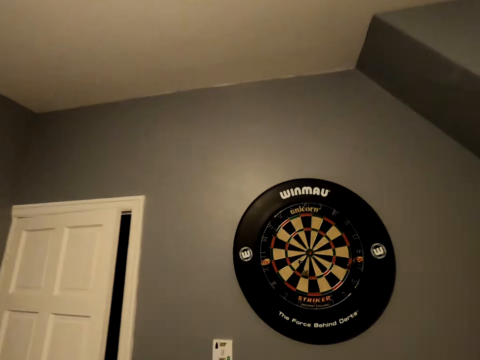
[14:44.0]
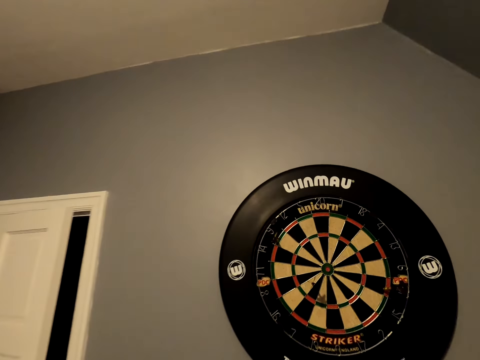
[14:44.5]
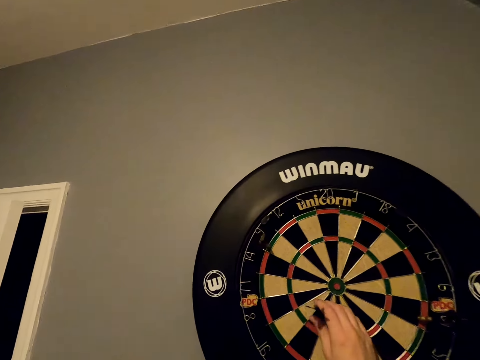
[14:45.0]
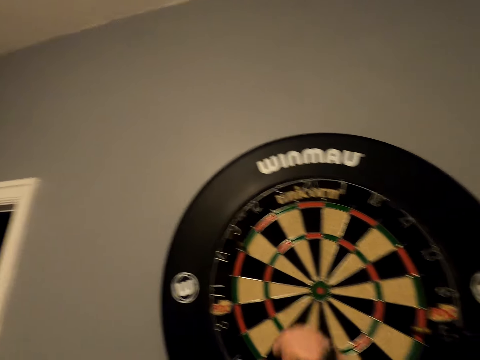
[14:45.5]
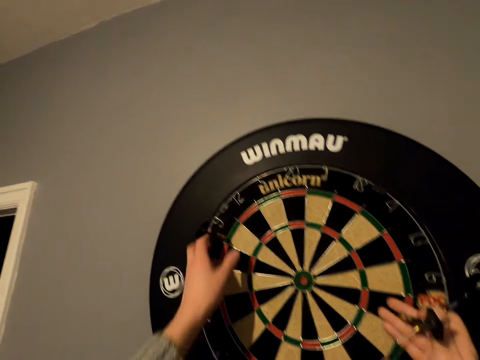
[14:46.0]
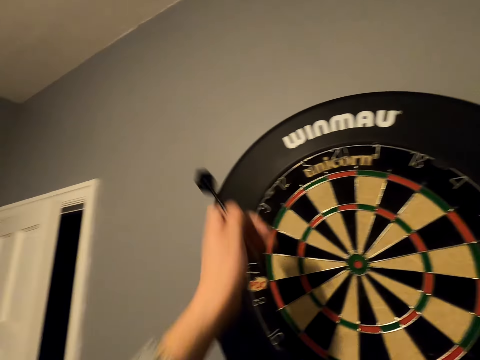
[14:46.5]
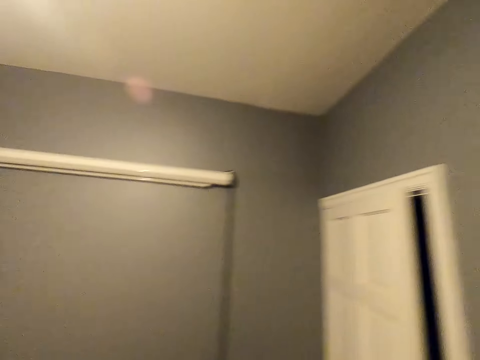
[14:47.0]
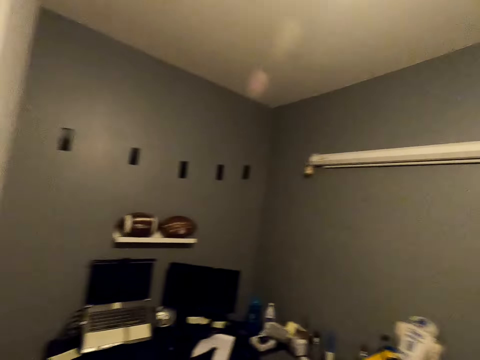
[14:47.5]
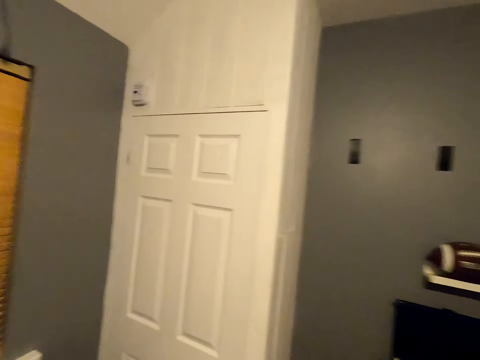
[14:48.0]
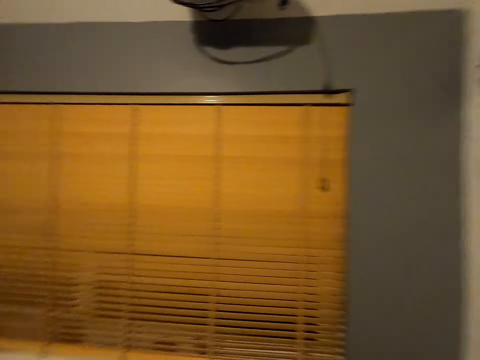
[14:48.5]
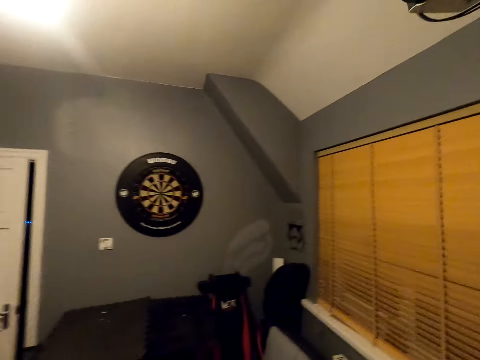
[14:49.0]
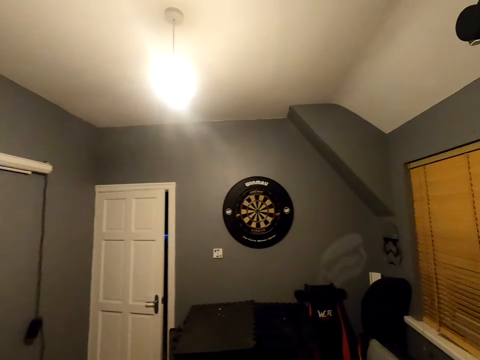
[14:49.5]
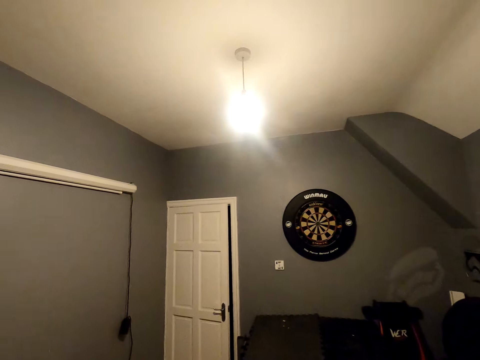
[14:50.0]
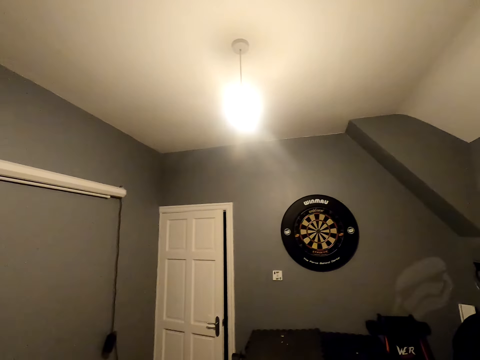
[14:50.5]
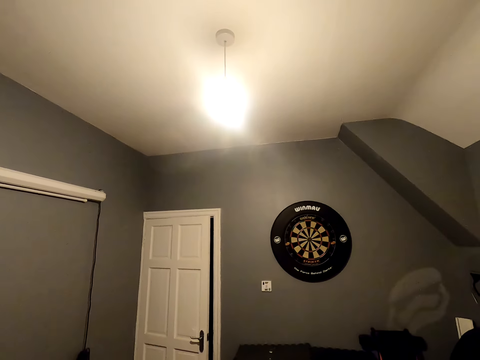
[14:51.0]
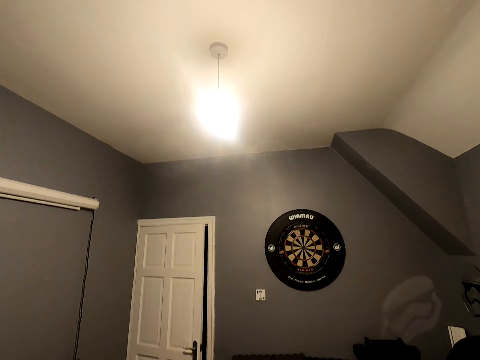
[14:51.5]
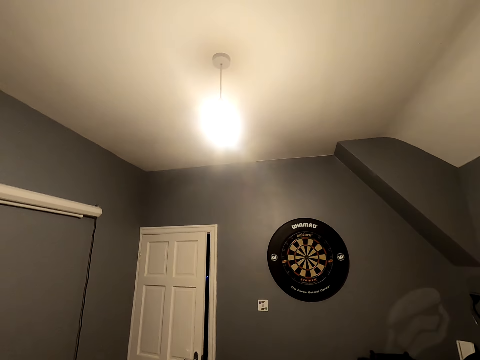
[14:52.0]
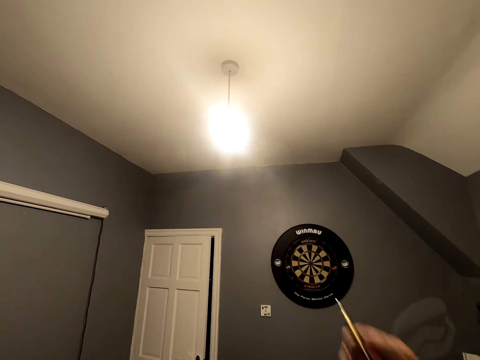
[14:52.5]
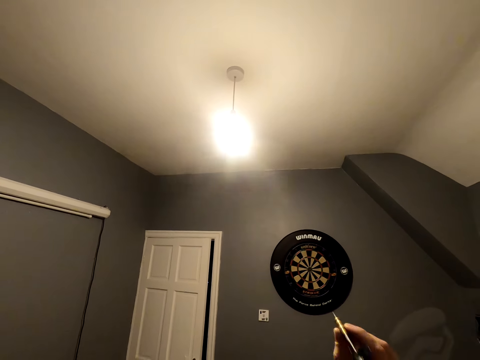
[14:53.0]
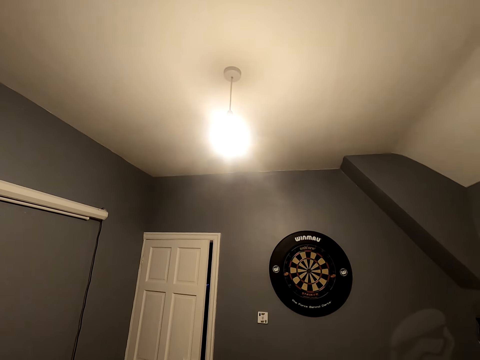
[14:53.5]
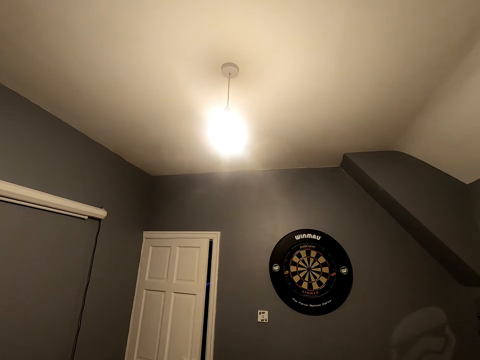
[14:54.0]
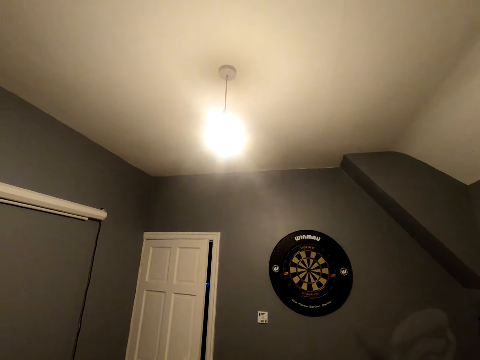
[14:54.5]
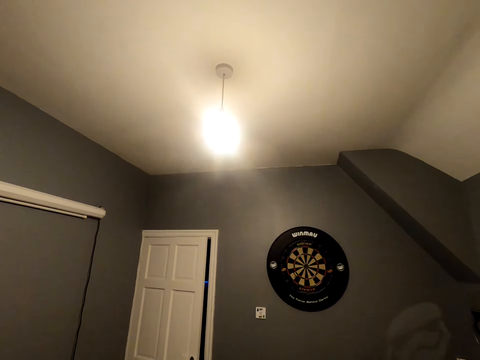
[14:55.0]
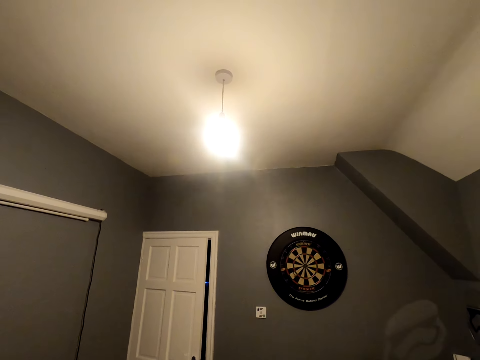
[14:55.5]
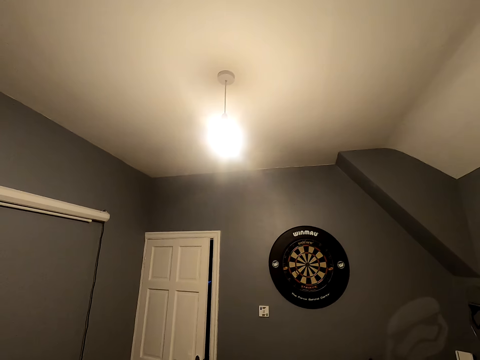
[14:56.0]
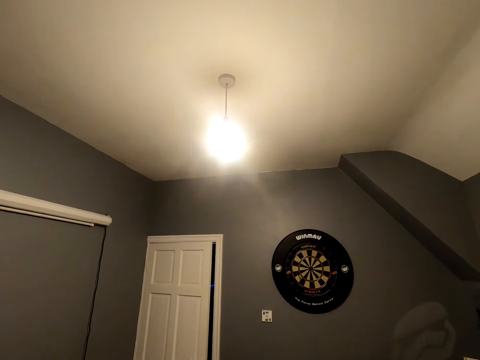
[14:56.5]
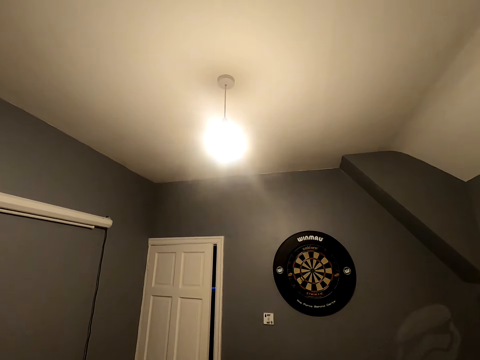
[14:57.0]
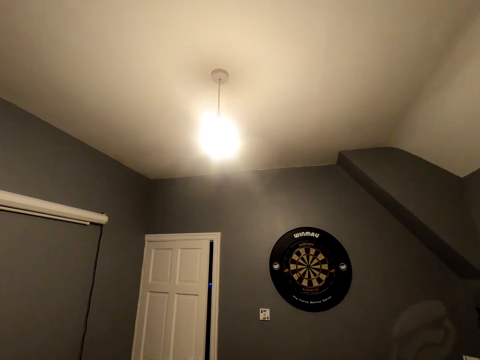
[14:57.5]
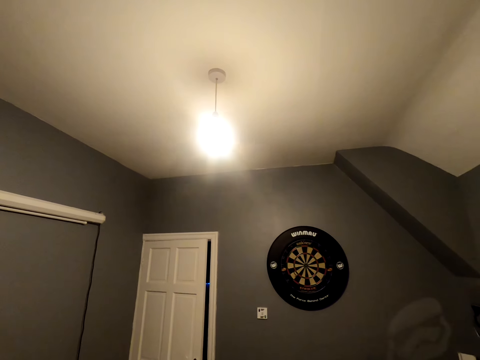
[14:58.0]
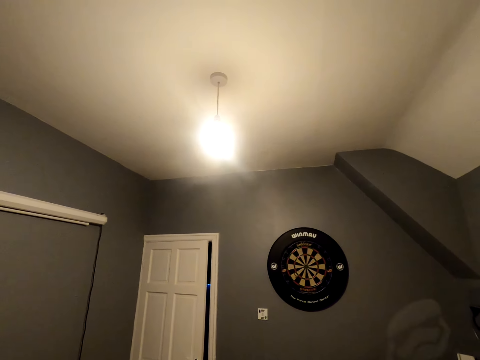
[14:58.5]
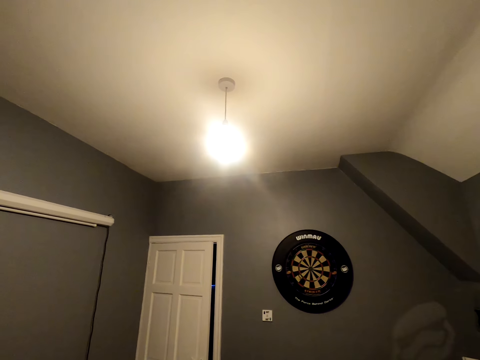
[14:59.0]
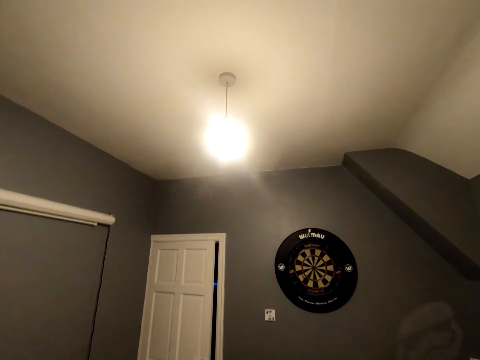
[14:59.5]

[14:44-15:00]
The camera wearer picks the soft tip darts from the dartboard. They walk in the room. They turn around. They look at the dart board. They throw the soft tip darts on the dartboard. They position the dart and throw the dart.

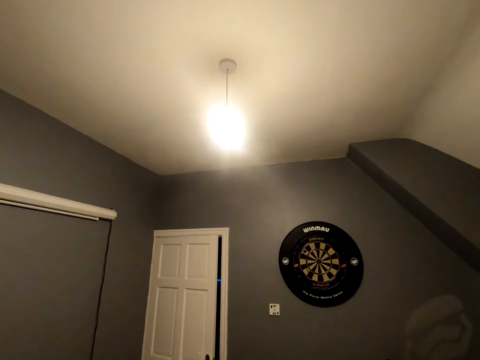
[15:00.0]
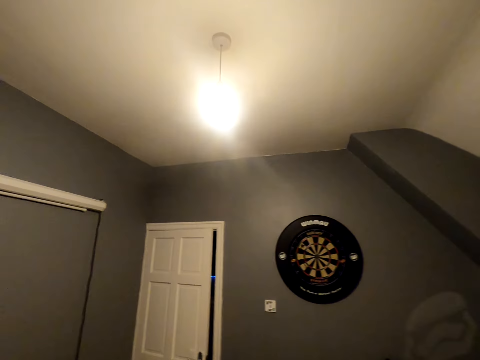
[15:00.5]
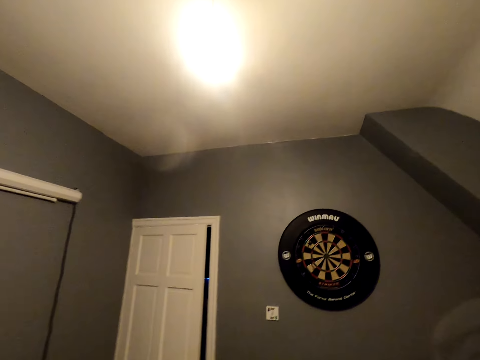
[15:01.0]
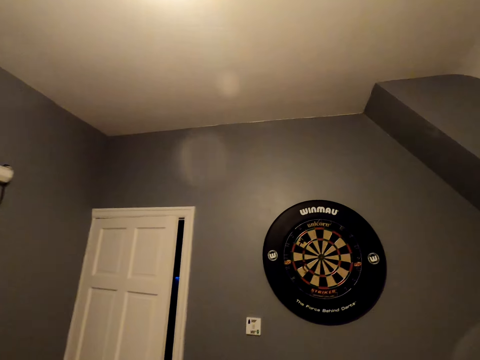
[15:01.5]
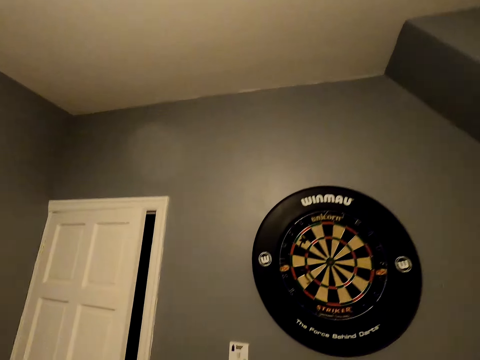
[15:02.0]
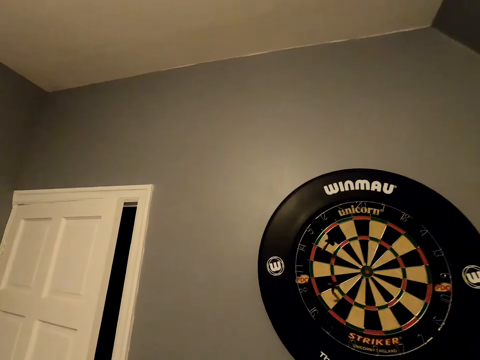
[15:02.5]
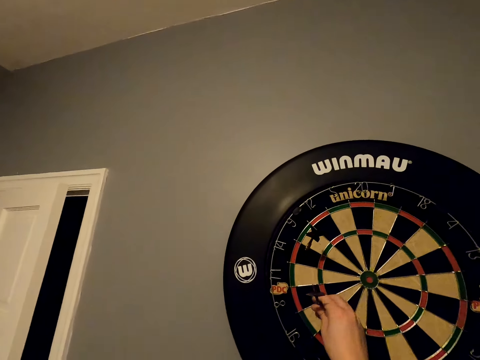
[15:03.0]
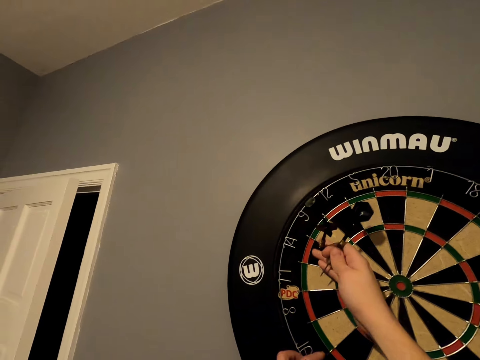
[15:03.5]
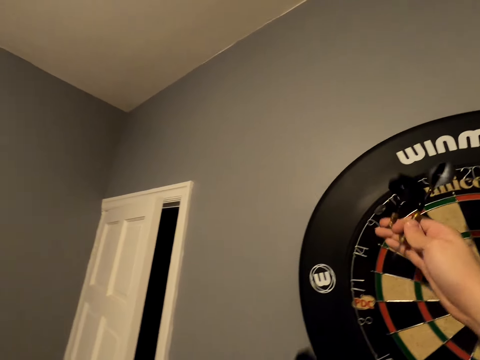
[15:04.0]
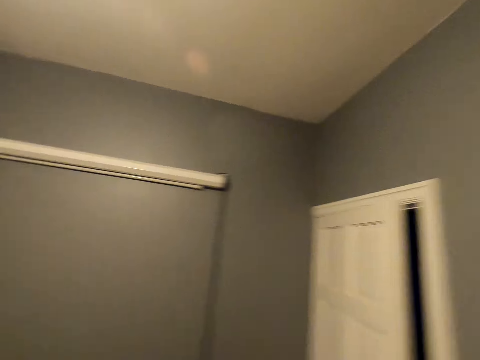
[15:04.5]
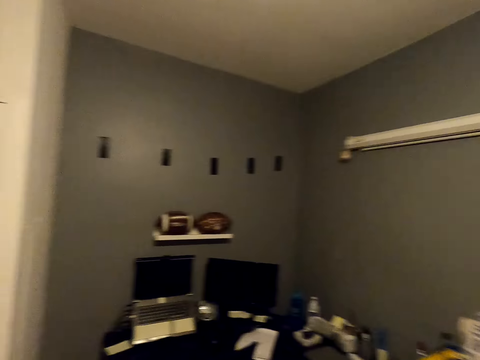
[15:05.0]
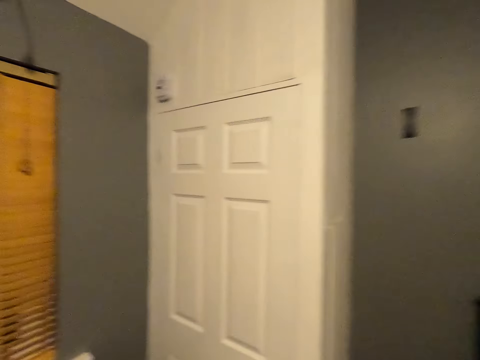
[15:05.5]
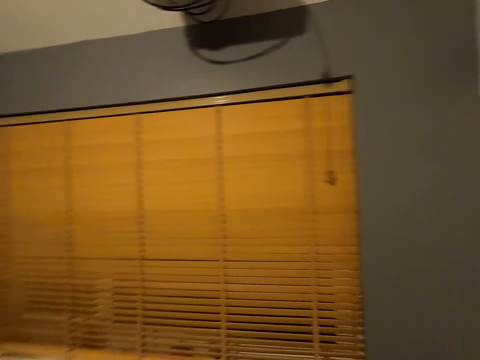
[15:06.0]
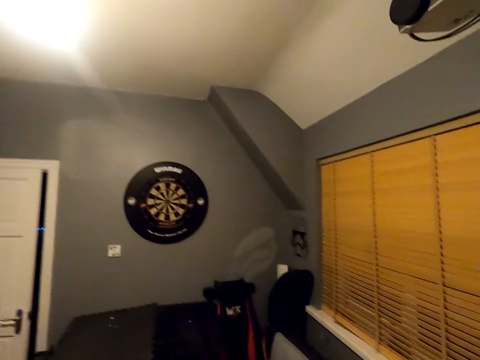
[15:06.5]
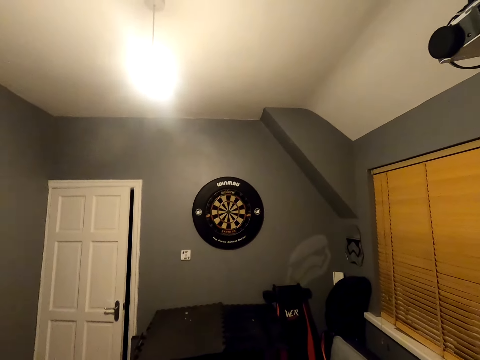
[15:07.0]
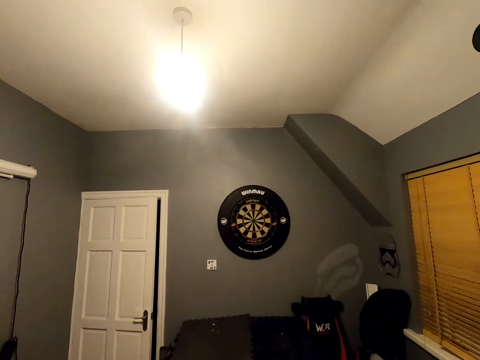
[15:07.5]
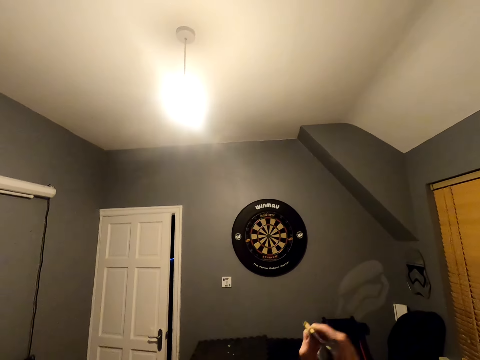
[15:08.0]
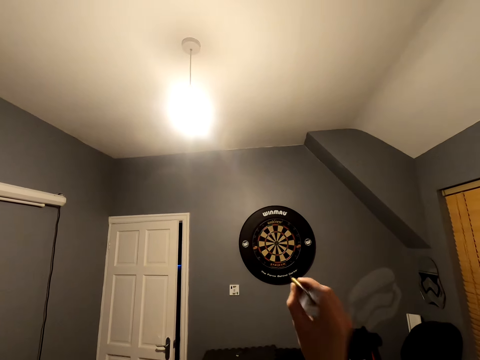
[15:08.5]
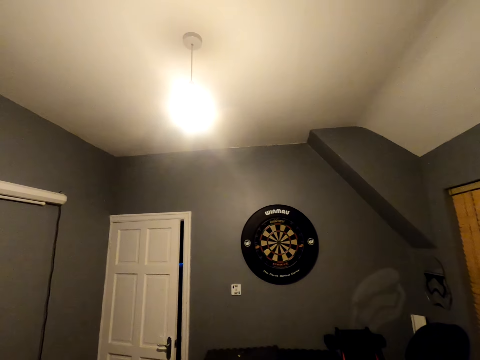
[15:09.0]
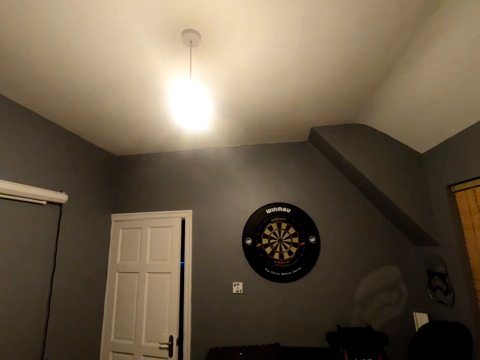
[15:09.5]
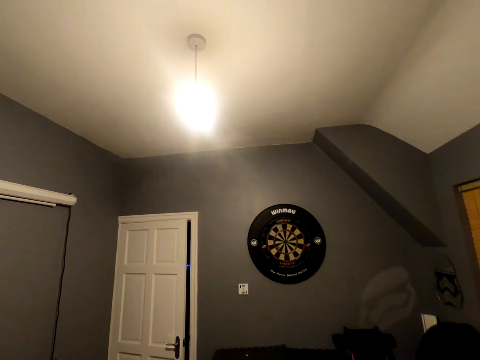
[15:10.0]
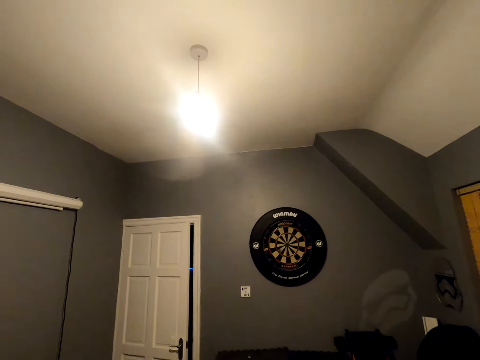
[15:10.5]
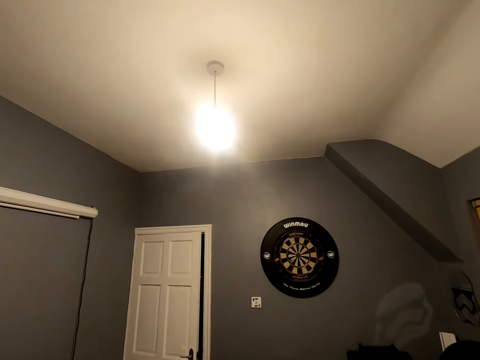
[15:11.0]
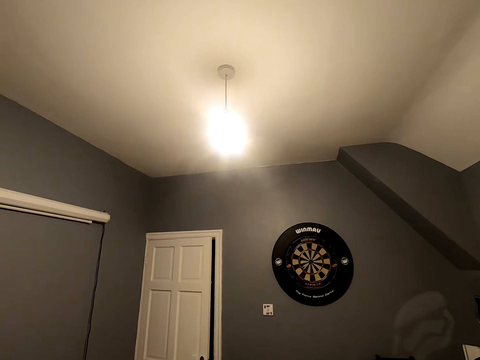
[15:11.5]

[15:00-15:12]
The camera wearer walks close to the dartboard. They pick the soft tip darts from the dart board. They walk in the room. They turn around. They look at the dartboard. They position the dart. They throw the soft tip darts.
